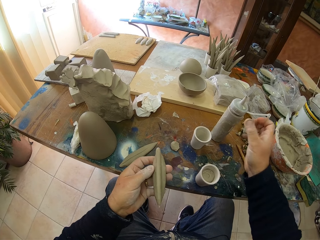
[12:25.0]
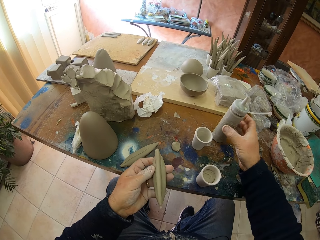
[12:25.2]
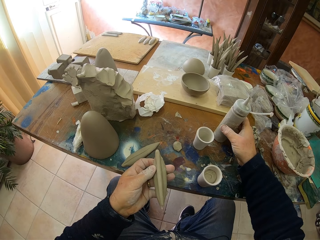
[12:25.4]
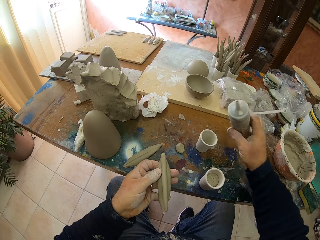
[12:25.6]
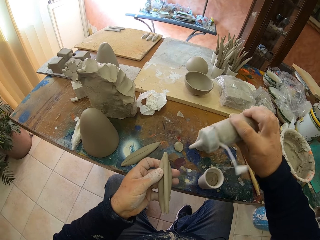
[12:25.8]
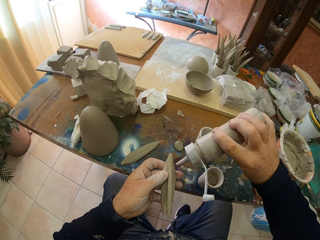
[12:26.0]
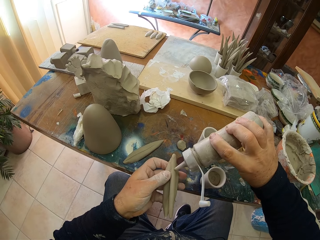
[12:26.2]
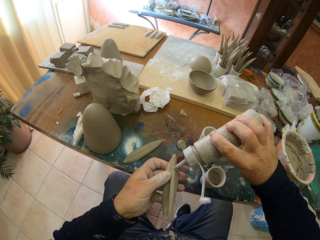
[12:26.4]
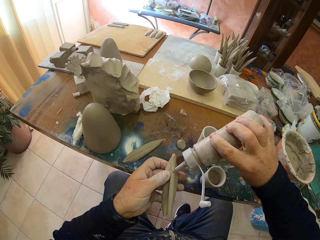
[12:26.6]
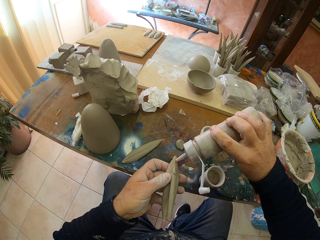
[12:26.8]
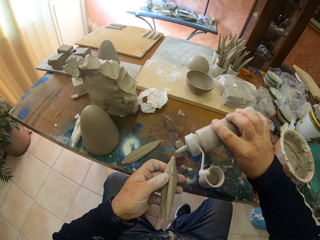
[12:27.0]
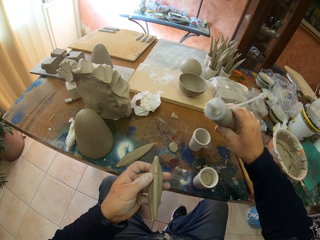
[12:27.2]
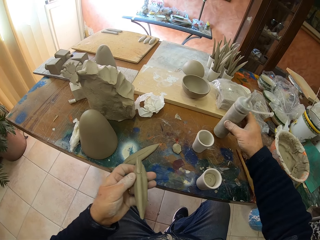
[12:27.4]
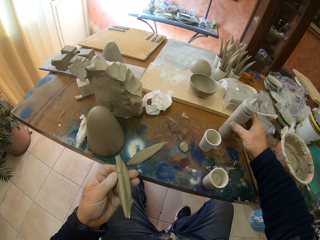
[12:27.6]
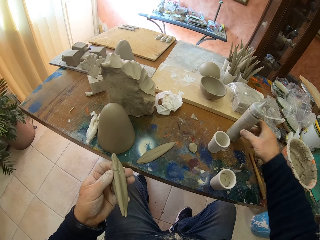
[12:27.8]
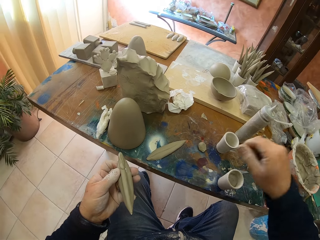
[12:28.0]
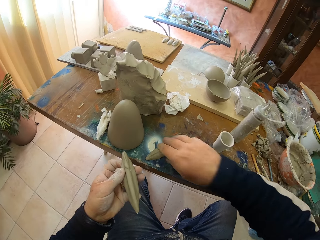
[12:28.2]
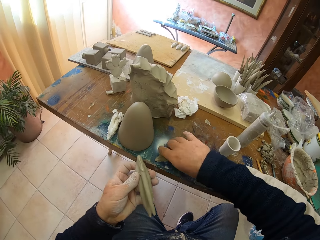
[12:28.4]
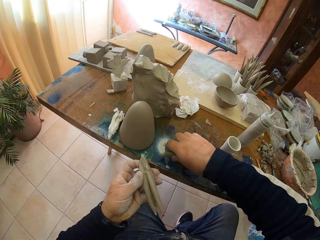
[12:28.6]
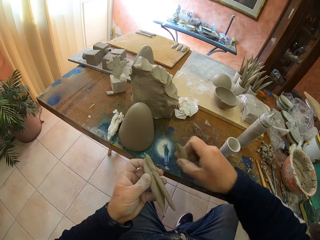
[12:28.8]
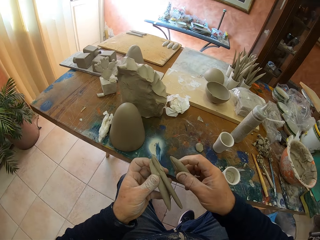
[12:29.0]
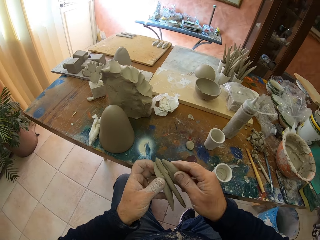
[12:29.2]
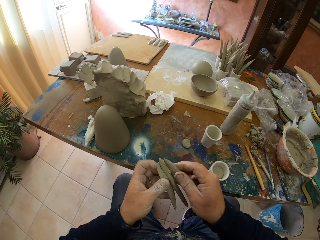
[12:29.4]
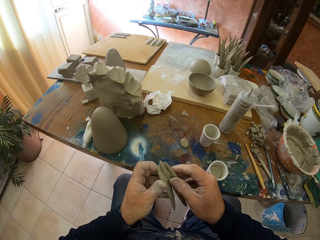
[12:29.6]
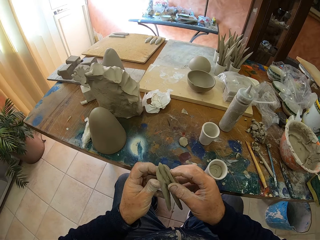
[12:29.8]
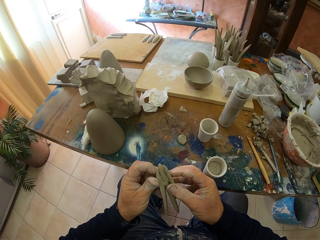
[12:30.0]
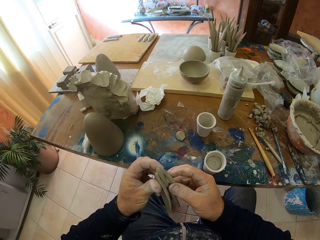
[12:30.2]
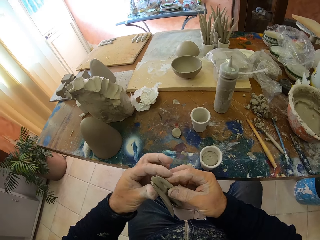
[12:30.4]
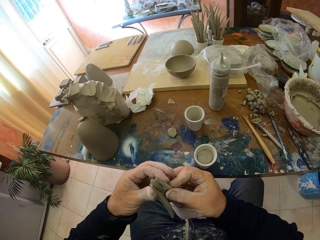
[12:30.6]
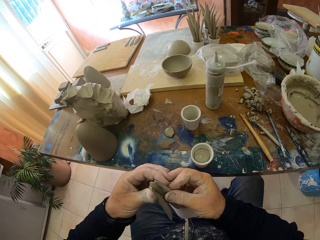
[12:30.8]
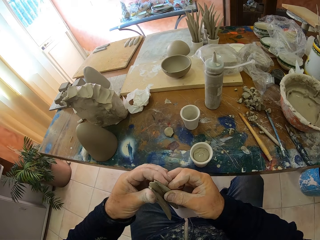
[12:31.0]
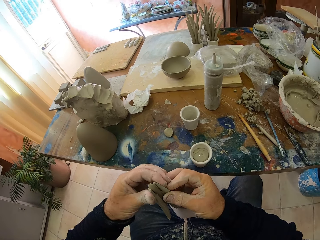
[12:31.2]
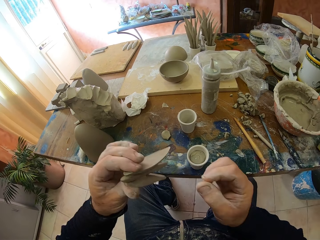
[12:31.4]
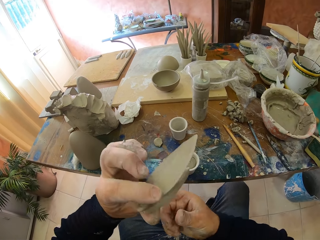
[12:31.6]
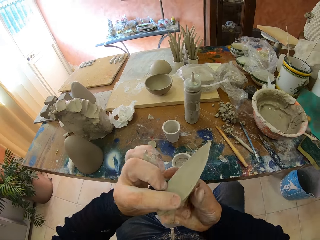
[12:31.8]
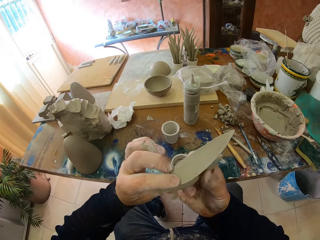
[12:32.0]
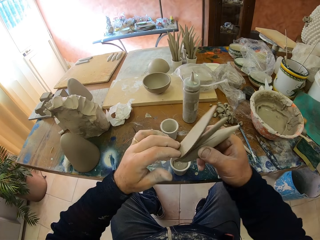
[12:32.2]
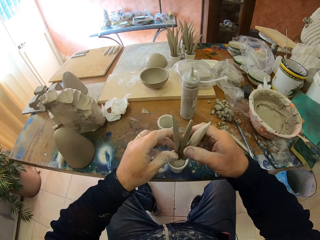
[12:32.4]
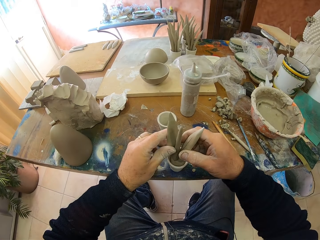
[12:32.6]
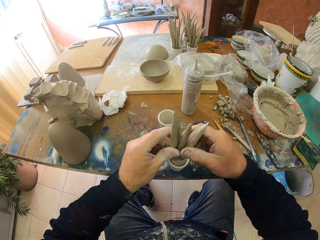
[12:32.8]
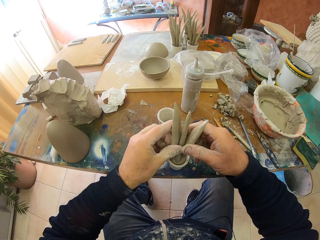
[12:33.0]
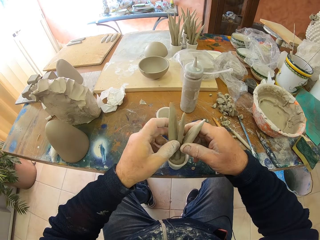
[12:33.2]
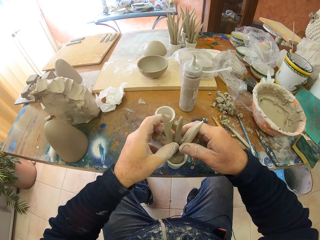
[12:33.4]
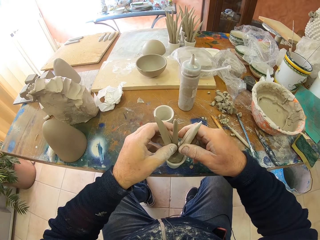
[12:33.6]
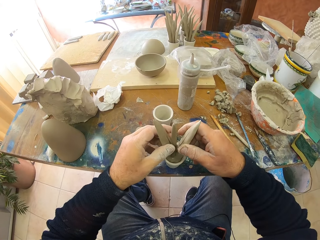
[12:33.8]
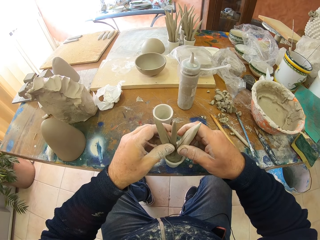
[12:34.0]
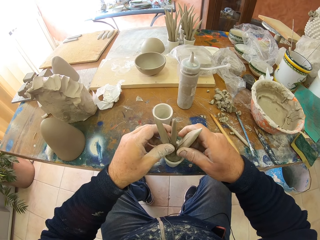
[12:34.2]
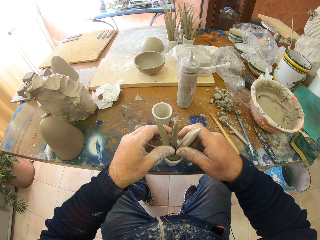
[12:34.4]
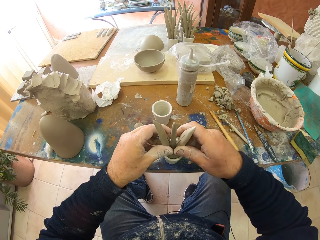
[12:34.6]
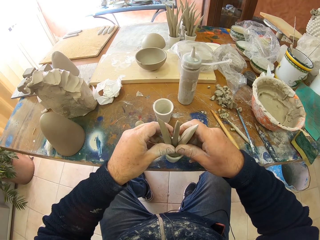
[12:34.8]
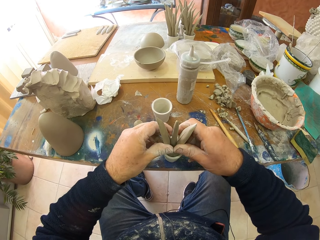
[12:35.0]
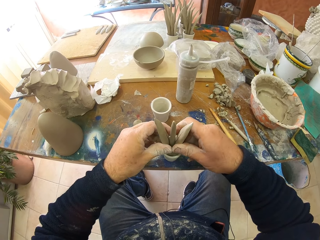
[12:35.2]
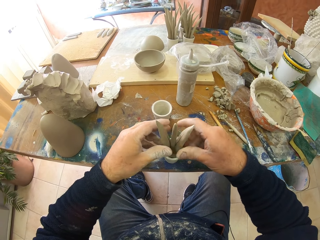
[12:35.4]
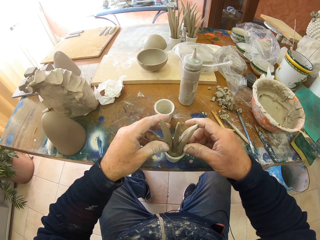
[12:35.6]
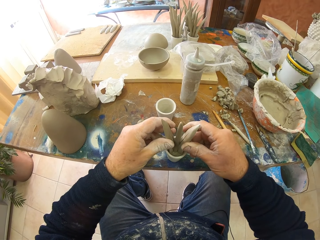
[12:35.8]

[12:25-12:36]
The camera wearer picks up something. They pour something on the molding clay. They put something on the table. They pick up molding clay. They put the clay together. They put the molding clay in the container.

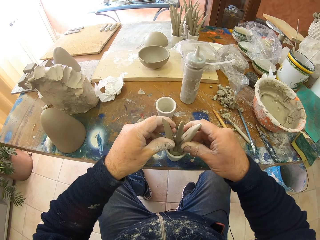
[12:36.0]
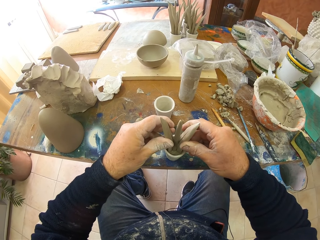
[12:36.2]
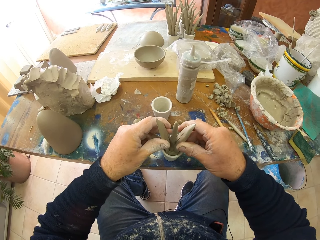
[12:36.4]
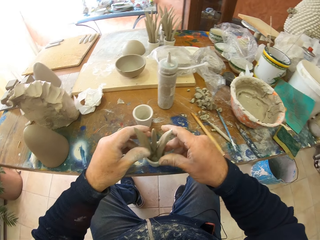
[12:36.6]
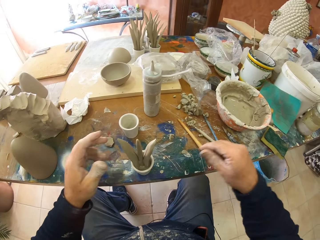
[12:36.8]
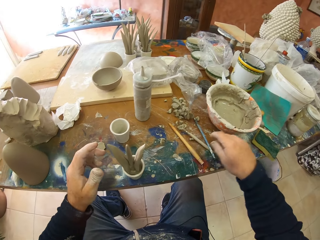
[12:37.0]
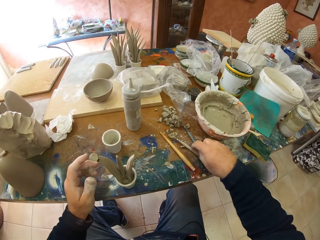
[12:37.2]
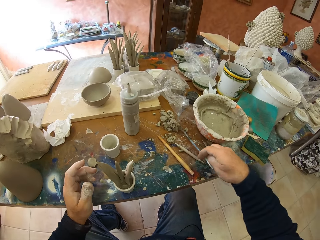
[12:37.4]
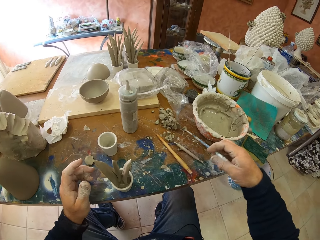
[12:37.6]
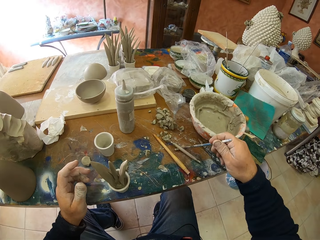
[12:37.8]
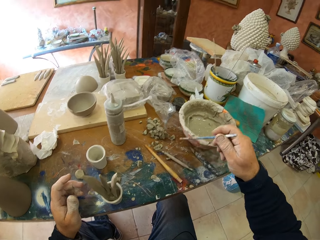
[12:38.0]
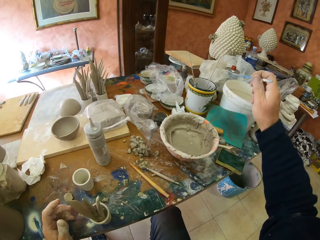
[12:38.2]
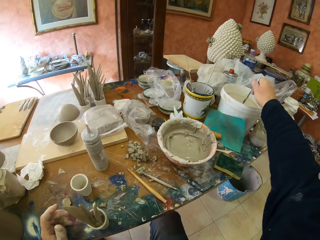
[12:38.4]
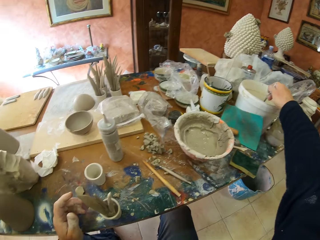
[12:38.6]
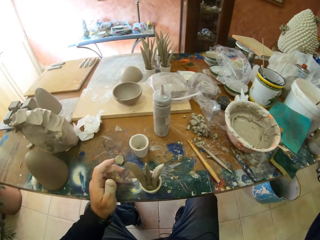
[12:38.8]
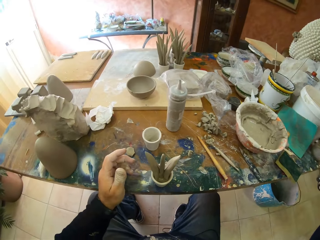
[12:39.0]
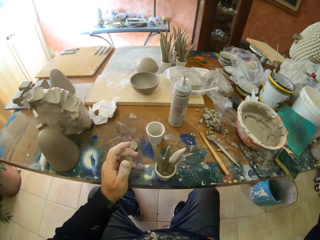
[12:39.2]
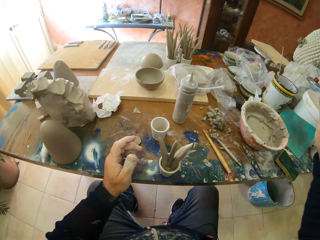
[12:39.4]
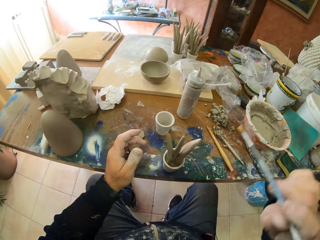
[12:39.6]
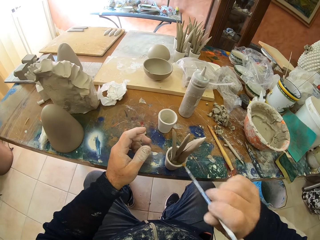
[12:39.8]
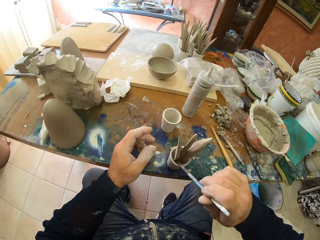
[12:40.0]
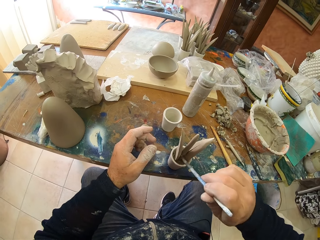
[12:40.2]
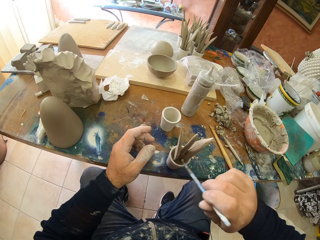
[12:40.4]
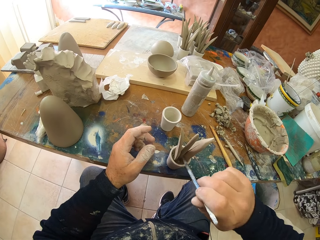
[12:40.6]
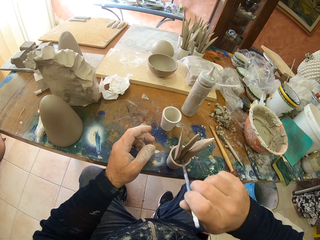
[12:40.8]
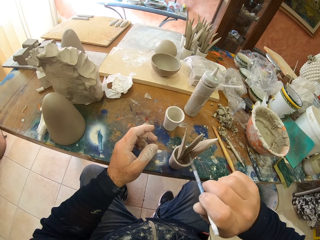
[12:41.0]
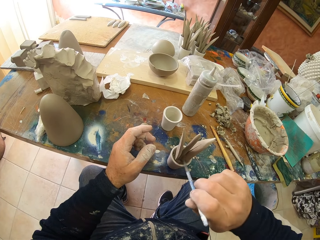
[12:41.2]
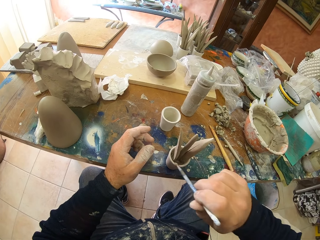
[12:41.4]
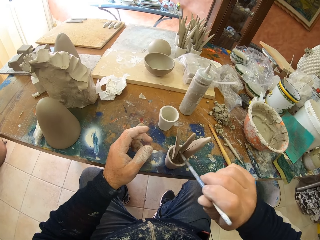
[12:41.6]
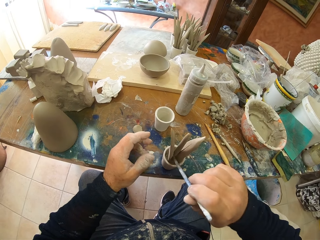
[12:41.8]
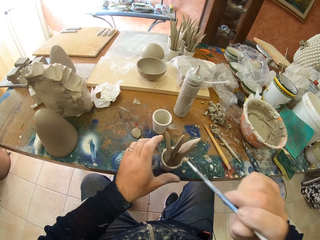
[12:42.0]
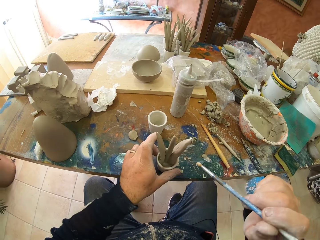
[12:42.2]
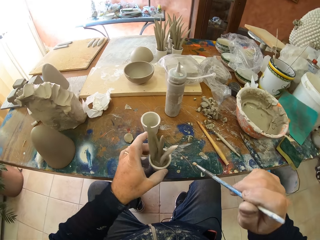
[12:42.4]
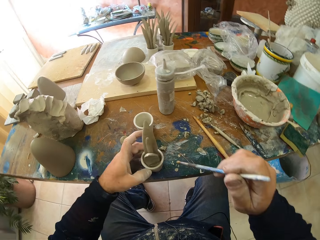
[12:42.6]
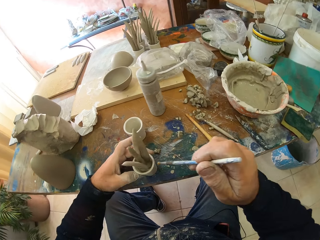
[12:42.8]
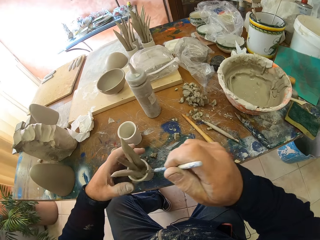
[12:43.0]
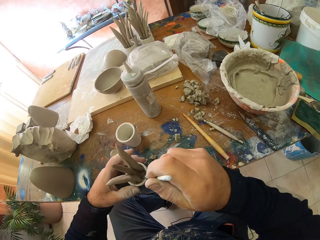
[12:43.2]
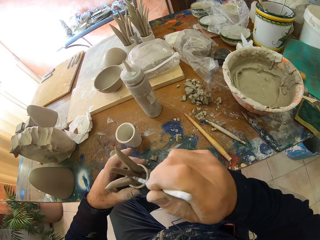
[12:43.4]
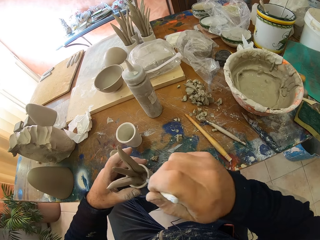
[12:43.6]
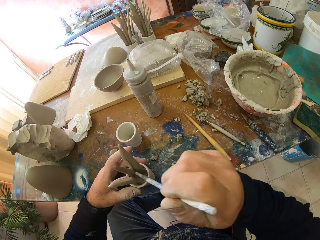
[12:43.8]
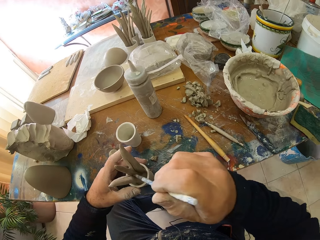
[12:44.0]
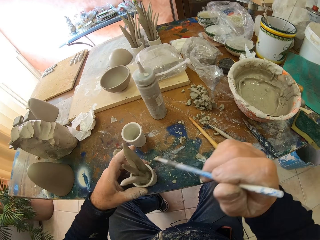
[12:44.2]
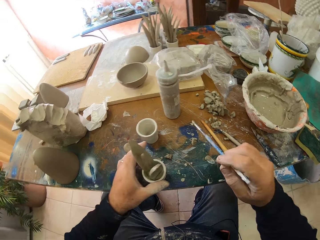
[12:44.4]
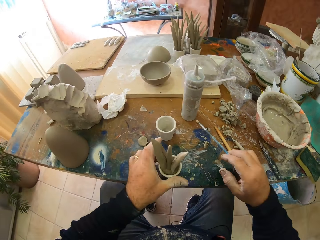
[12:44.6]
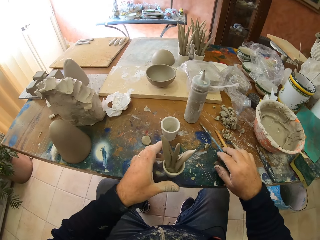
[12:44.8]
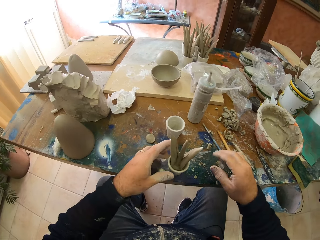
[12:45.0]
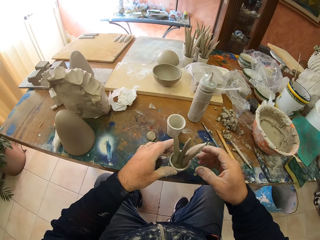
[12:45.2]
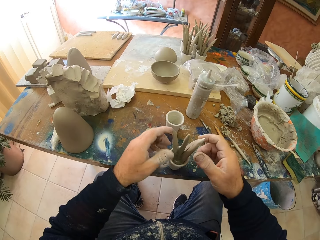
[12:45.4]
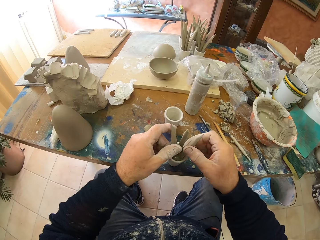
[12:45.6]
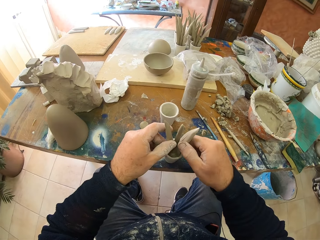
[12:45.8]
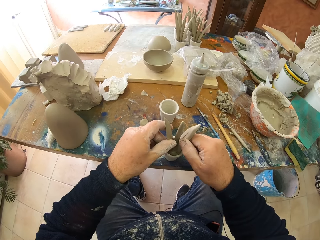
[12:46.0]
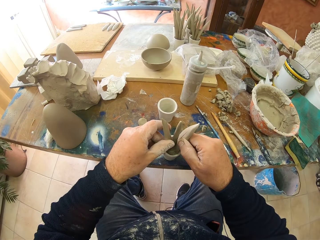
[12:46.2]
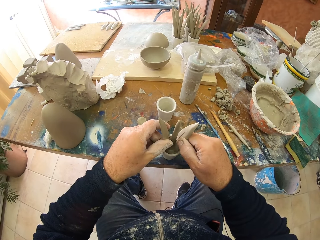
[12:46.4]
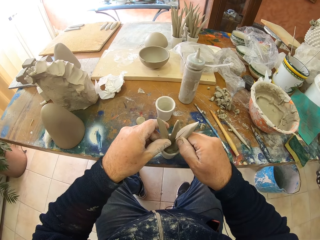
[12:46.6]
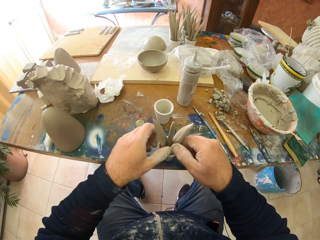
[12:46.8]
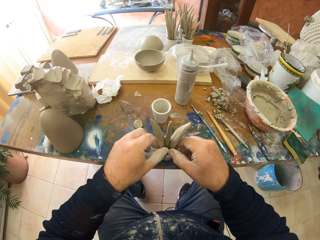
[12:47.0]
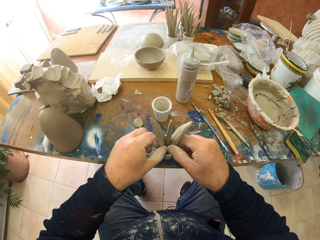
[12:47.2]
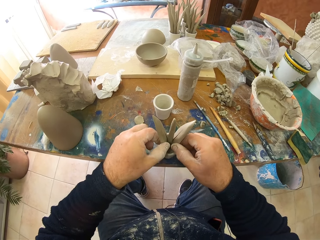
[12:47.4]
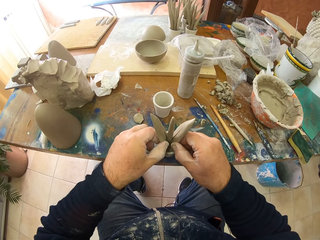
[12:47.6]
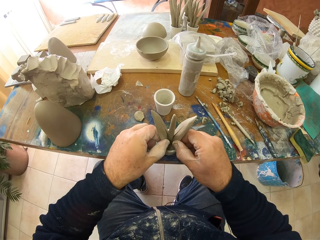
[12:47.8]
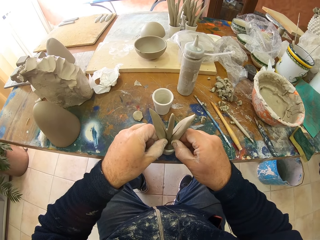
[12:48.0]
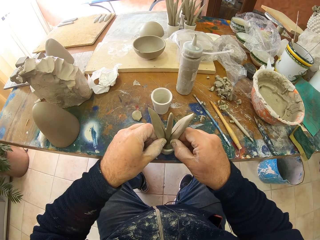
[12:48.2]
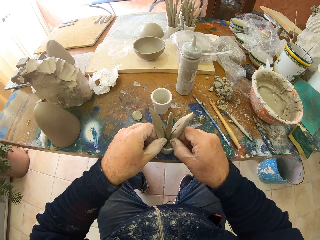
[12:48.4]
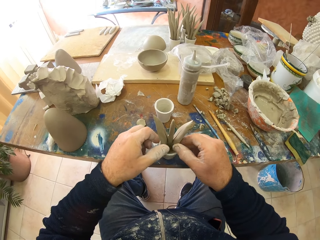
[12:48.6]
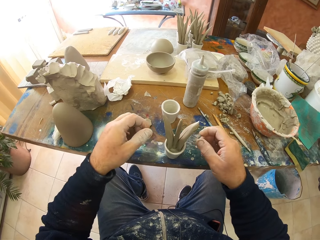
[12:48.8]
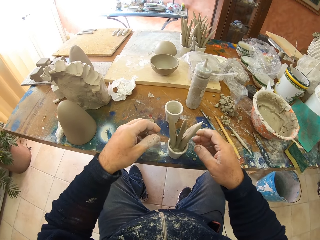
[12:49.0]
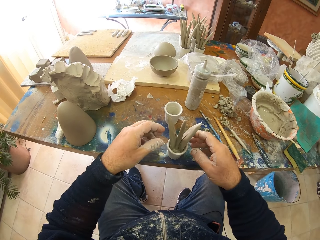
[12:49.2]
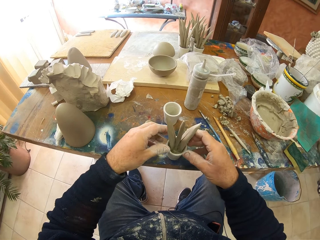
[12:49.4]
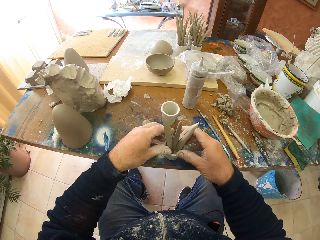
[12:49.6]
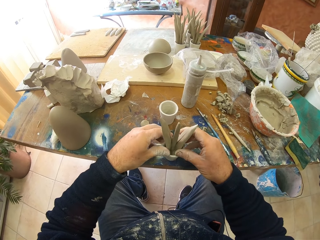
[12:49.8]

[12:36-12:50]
The camera wearer picks up a brush. They dip the brush in some solution. They wipe the sculpture with the brush. They paint the clay. They put the brush on the table. They adjust the sculpture.
